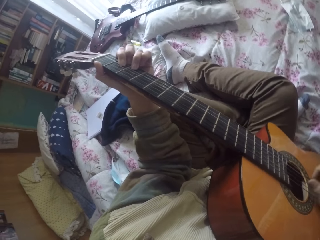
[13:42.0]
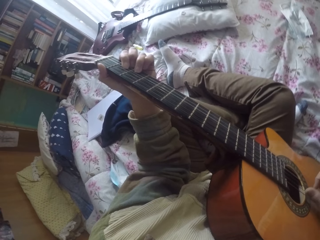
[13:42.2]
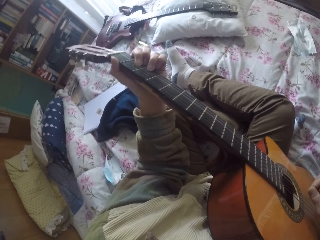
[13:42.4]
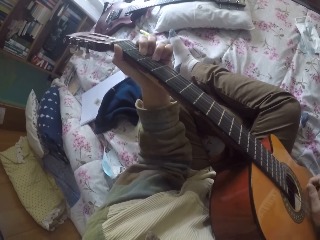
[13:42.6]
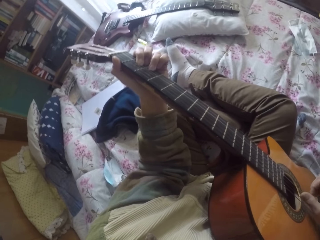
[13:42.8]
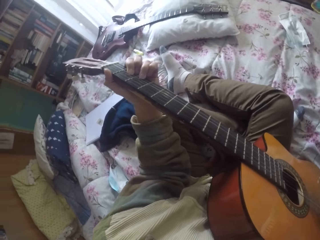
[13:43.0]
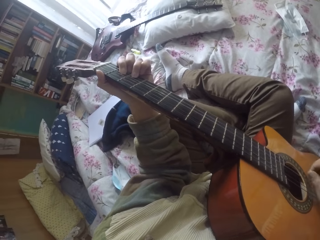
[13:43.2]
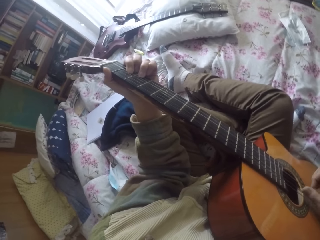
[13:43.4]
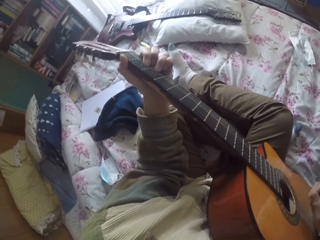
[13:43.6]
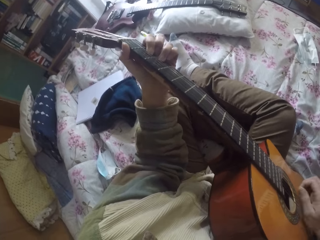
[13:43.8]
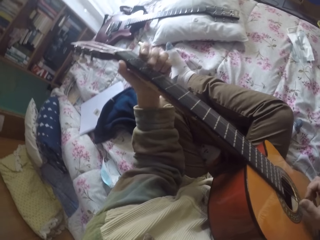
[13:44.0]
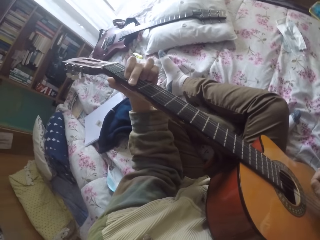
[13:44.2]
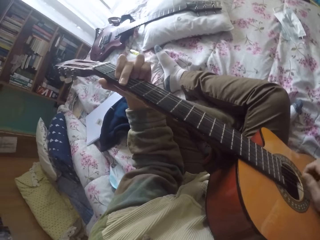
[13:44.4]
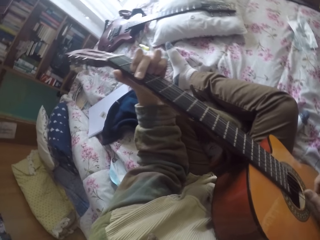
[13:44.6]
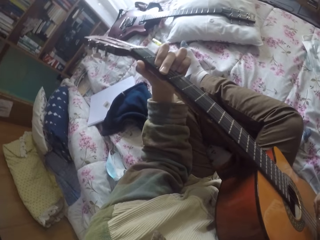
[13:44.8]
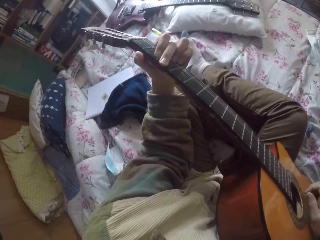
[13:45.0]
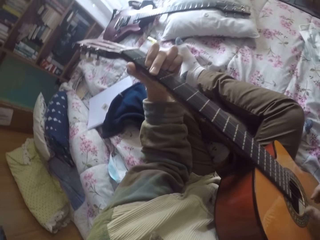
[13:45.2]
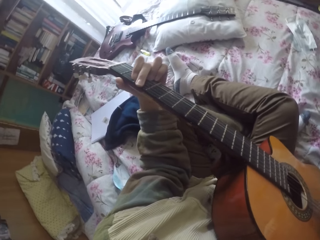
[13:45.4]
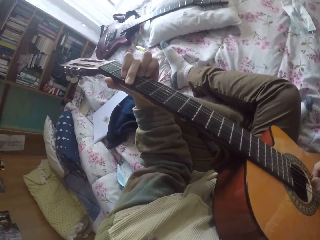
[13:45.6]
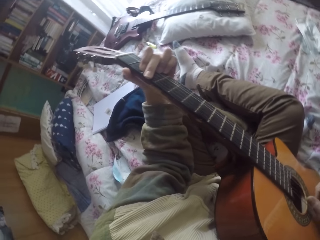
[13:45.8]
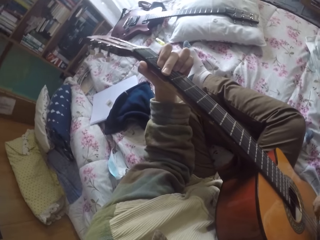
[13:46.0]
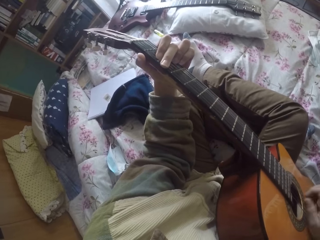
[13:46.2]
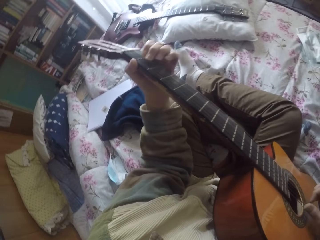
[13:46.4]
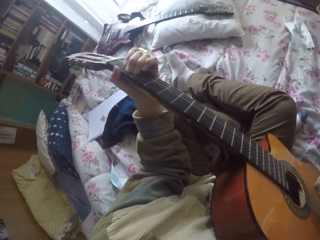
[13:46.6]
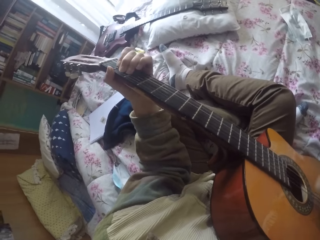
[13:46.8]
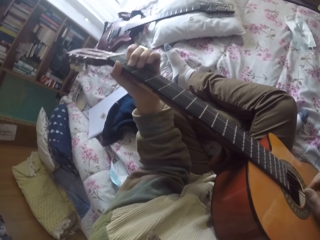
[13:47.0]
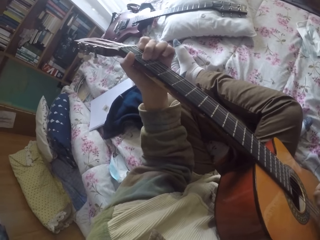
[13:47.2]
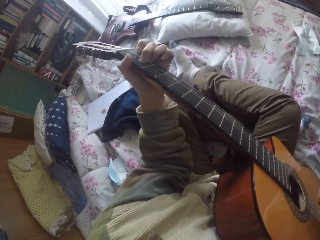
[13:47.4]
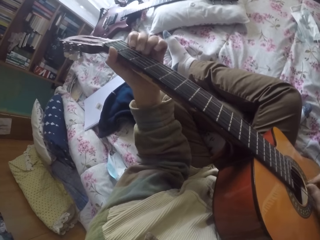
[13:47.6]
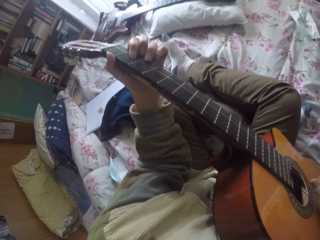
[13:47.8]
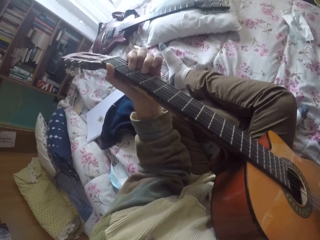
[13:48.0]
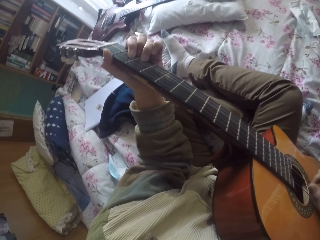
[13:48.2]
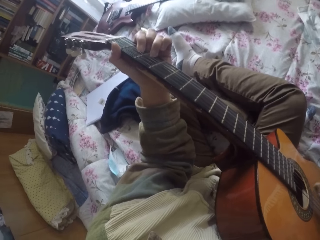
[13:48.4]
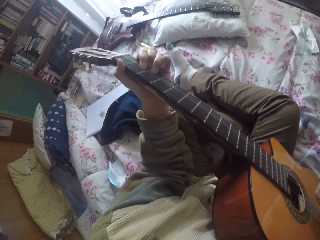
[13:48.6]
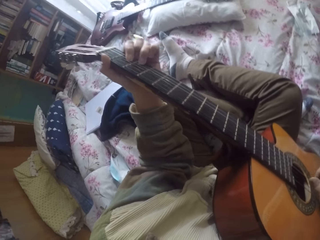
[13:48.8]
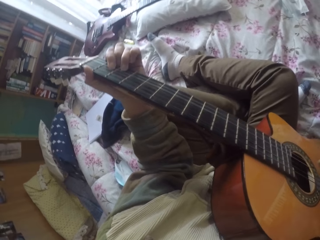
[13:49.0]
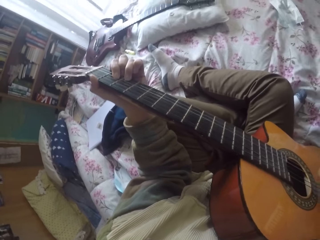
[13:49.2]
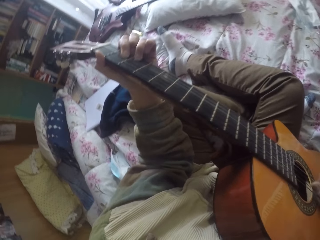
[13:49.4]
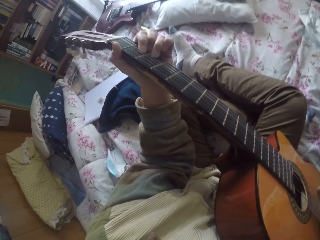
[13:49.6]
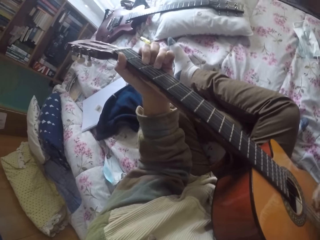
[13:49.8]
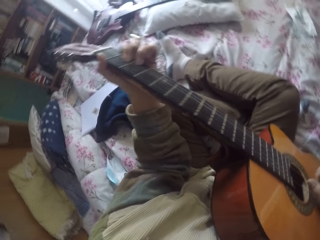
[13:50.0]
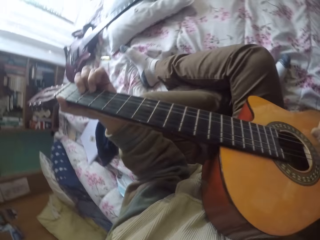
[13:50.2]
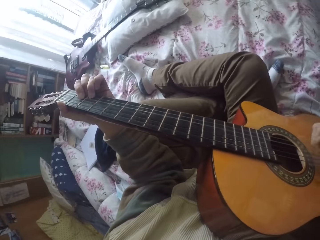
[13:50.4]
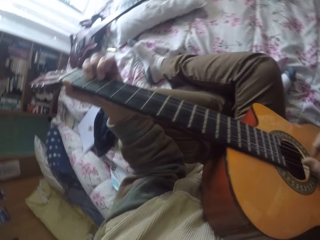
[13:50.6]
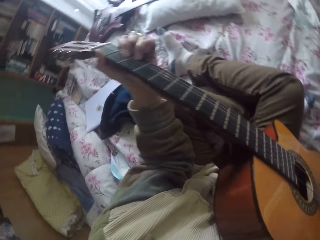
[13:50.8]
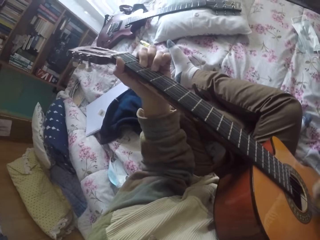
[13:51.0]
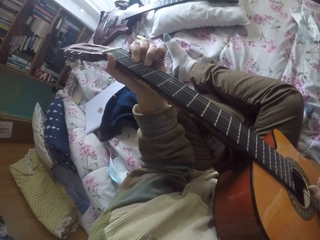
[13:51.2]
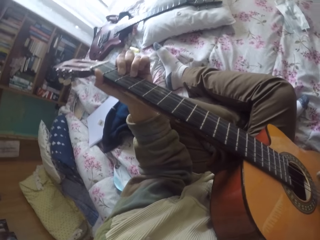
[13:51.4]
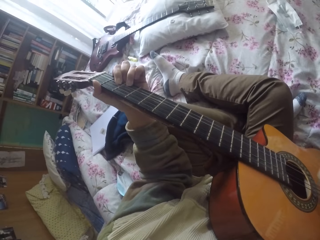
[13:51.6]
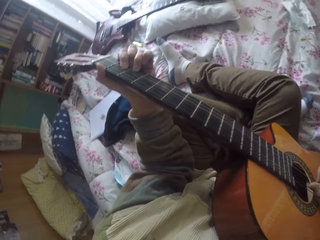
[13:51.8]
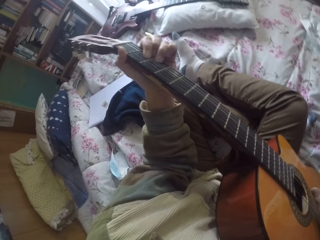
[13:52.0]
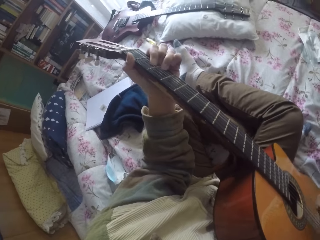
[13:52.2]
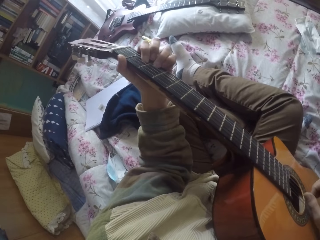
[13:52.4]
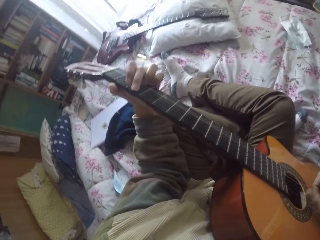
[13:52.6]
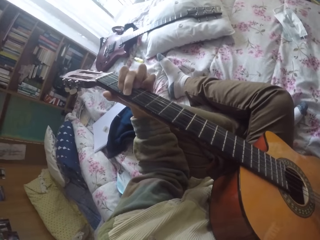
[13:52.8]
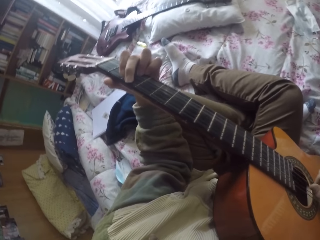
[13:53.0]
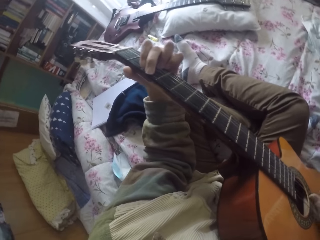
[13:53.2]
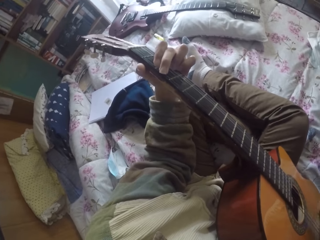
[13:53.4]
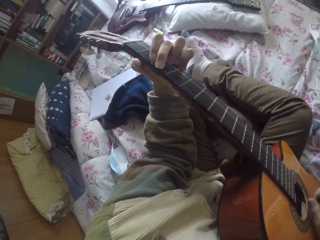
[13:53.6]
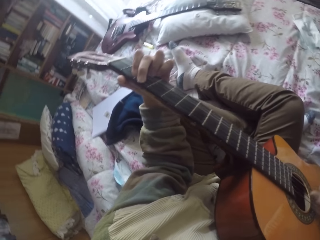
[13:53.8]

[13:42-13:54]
The camera wearer plays the guitar strings with the left hand. They play the guitar strings with the right hand.

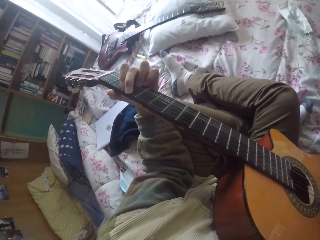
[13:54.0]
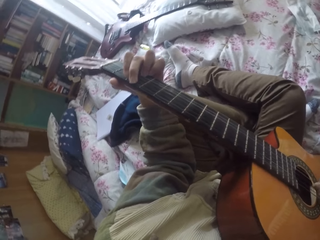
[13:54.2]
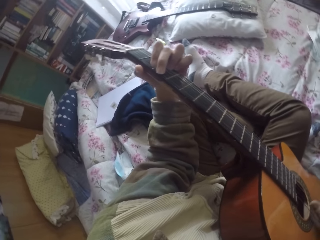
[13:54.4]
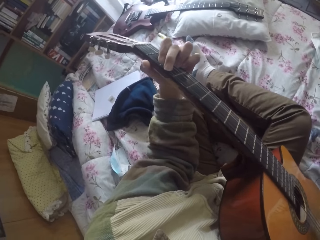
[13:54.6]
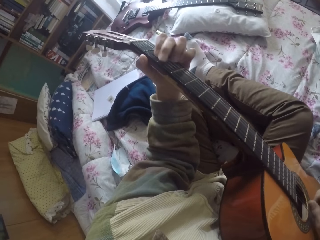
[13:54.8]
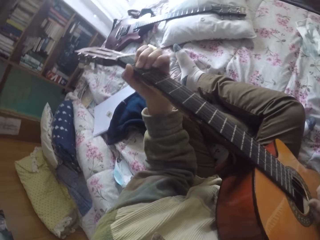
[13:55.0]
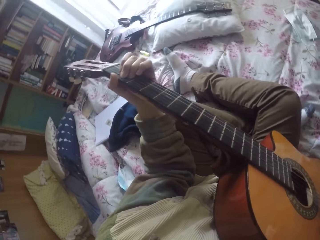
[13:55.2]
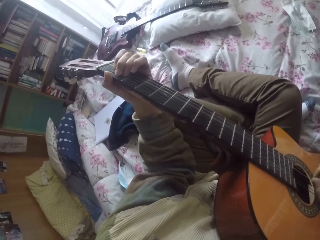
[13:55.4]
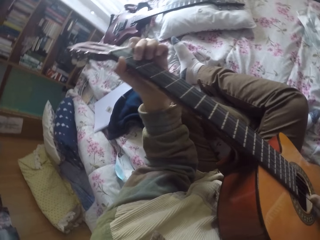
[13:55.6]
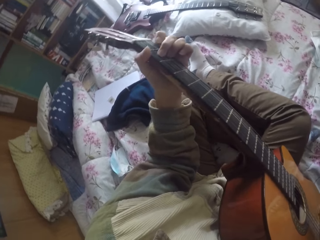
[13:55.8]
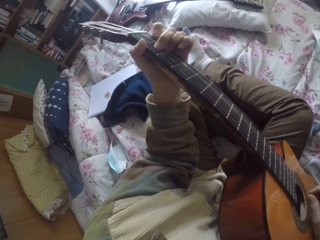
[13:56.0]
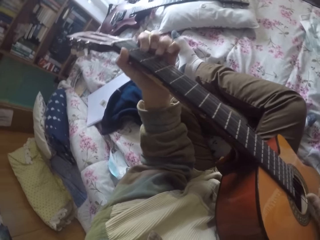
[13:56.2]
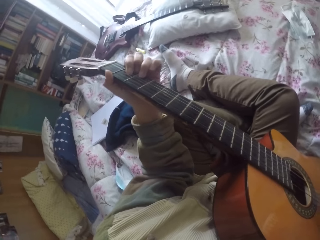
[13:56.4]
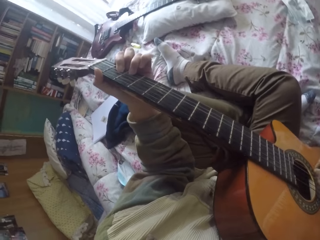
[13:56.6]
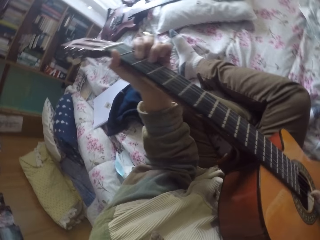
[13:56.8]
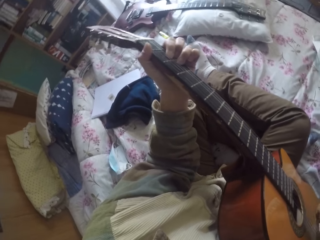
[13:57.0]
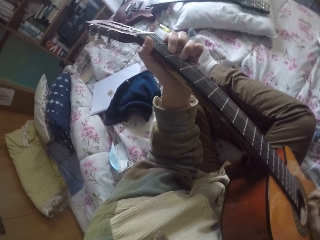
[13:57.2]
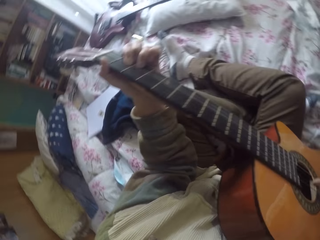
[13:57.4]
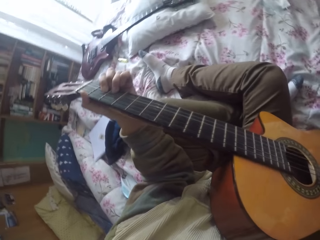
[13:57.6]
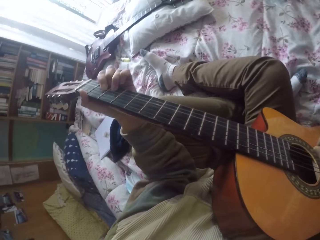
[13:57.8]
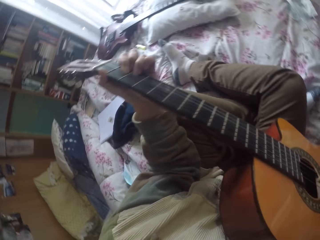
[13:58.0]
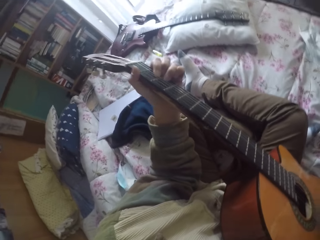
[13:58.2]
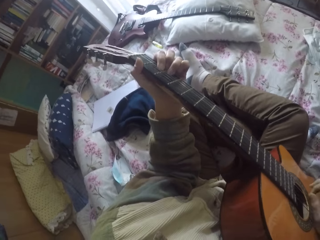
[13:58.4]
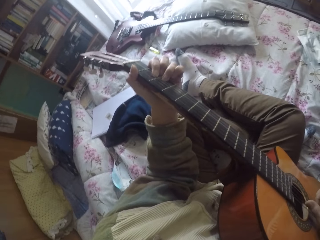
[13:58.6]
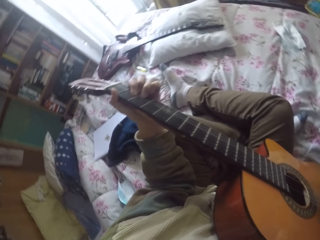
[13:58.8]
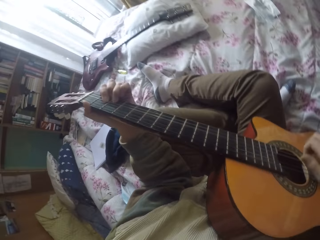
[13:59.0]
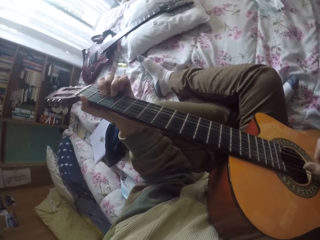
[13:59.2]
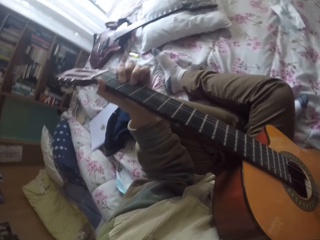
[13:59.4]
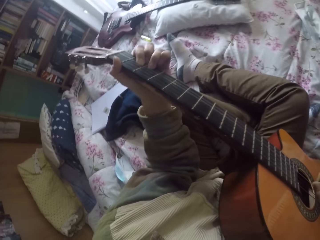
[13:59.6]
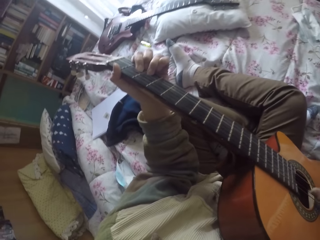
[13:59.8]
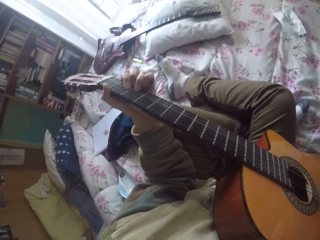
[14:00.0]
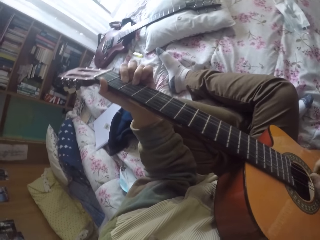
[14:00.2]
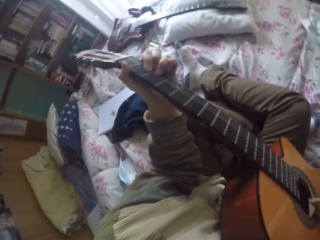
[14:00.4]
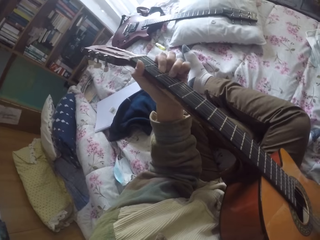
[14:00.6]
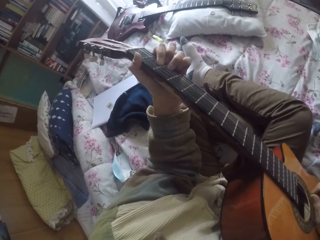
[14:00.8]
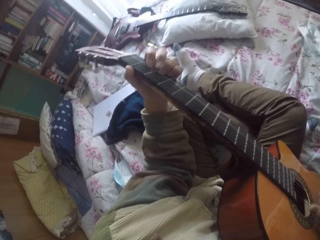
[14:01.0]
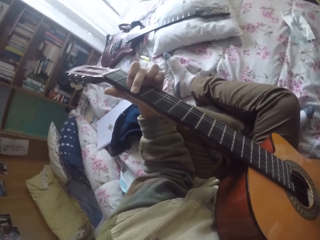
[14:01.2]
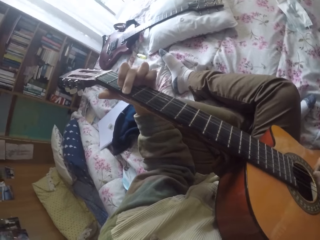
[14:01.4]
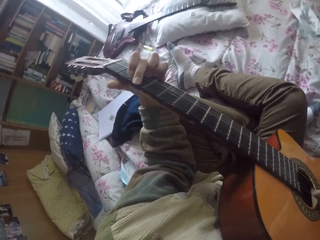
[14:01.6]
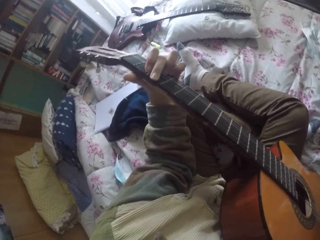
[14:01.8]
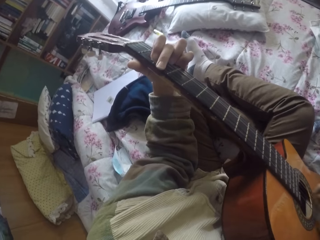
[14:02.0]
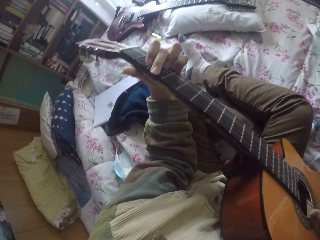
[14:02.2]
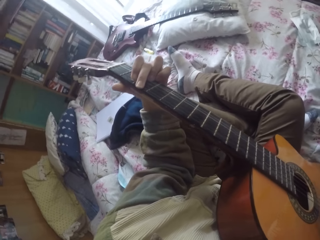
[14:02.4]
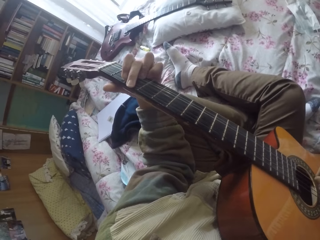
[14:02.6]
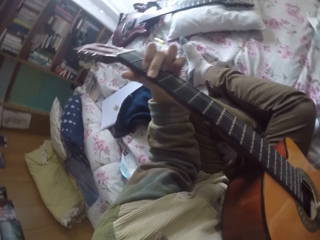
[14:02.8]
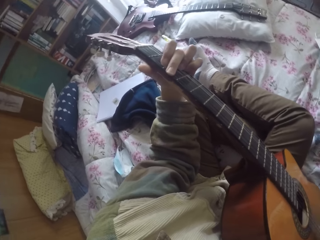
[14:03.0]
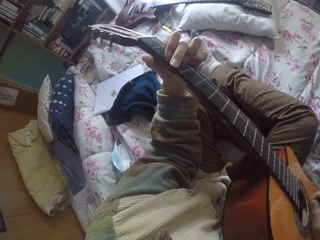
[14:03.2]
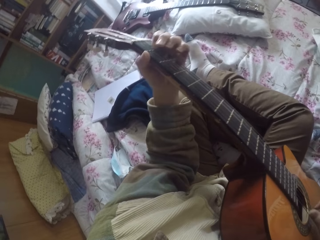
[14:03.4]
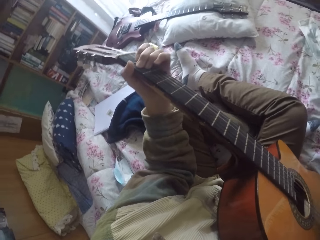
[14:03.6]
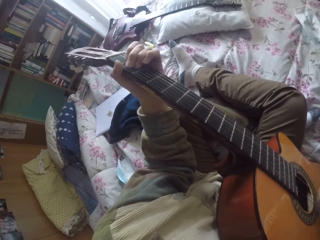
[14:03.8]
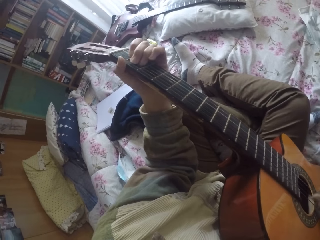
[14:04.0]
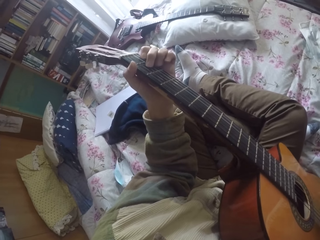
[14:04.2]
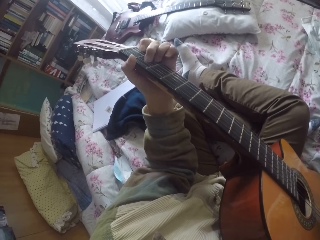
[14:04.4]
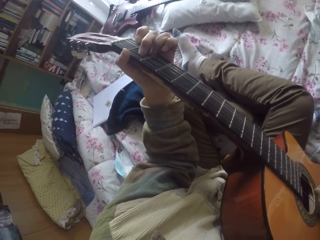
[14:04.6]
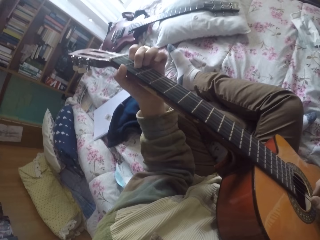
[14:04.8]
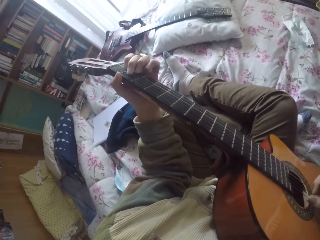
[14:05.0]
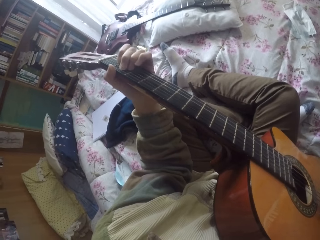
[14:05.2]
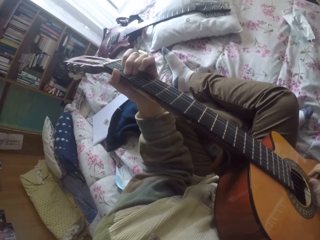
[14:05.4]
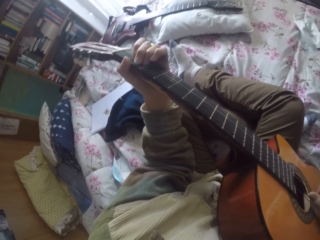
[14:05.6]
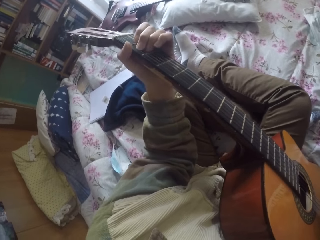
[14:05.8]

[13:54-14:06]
The camera wearer plays the guitar strings with the left hand. They play the guitar strings with the right hand.
